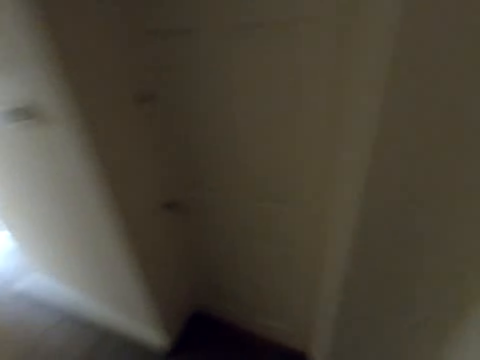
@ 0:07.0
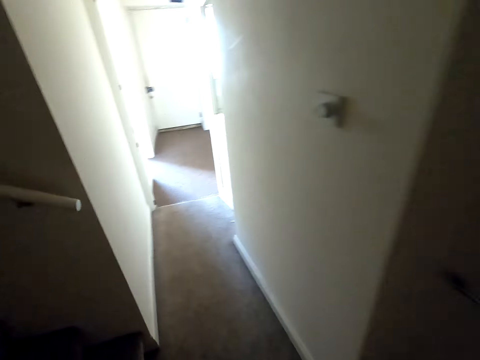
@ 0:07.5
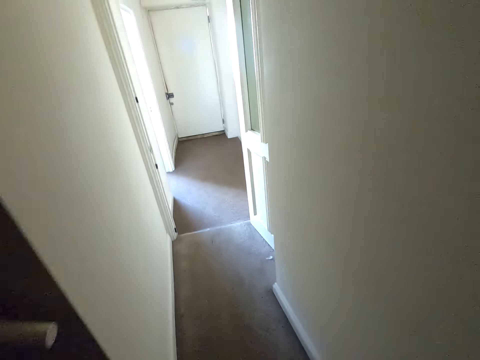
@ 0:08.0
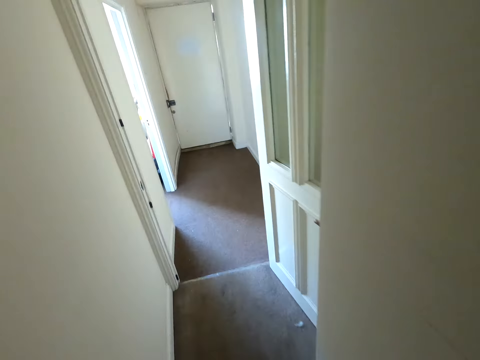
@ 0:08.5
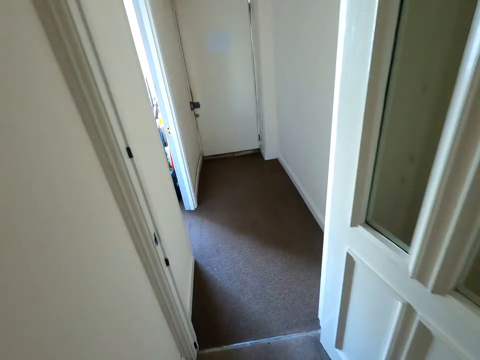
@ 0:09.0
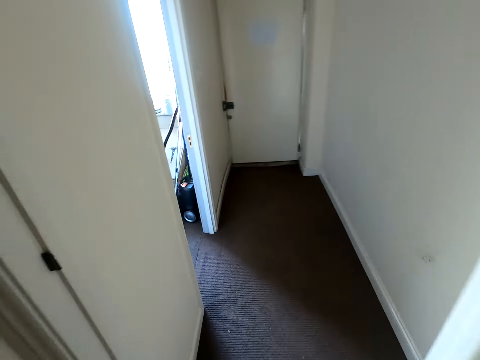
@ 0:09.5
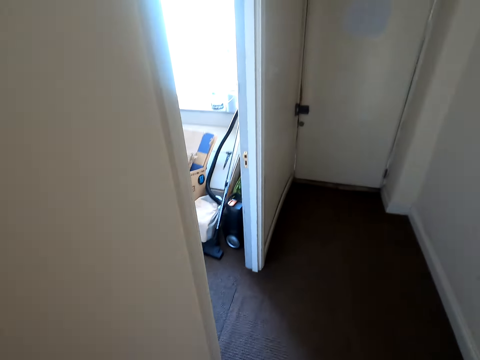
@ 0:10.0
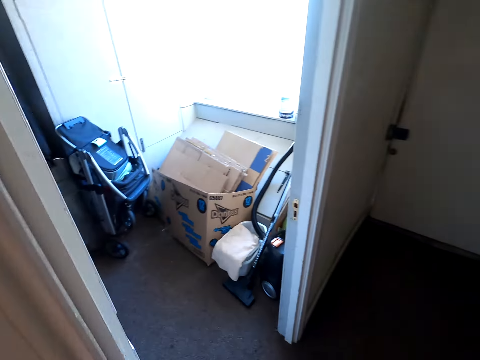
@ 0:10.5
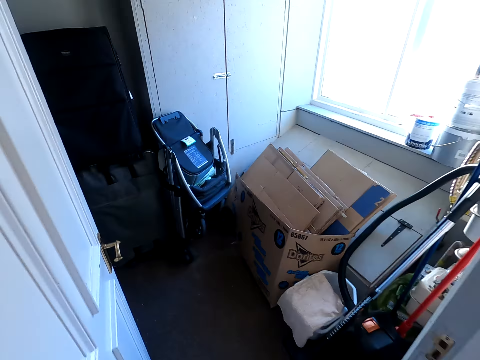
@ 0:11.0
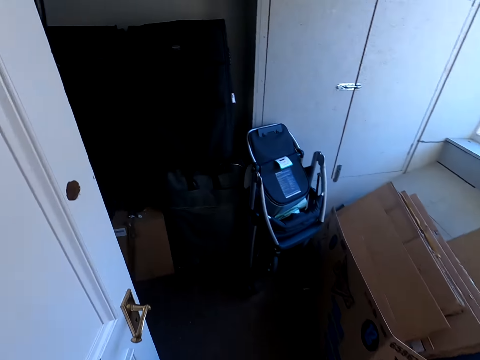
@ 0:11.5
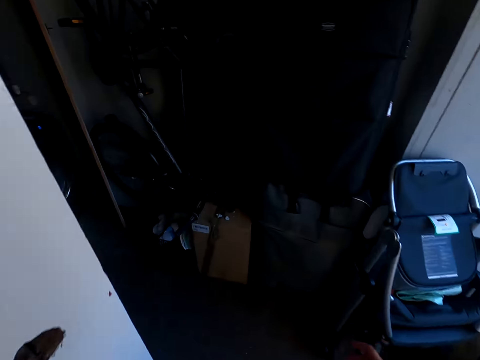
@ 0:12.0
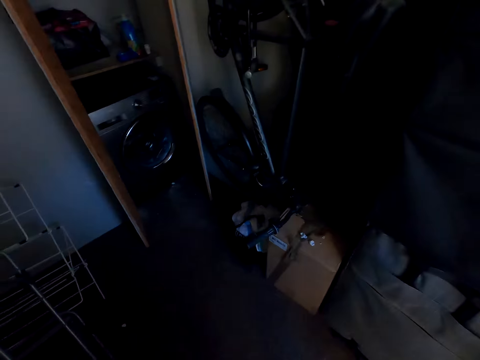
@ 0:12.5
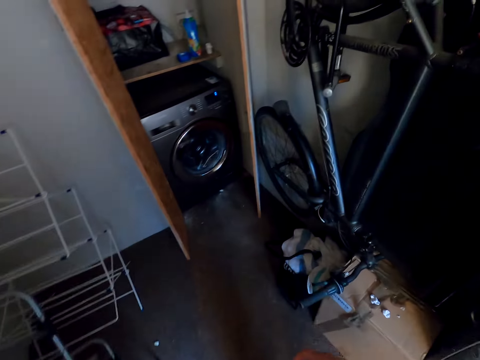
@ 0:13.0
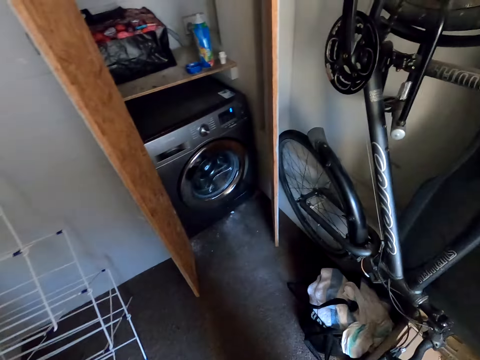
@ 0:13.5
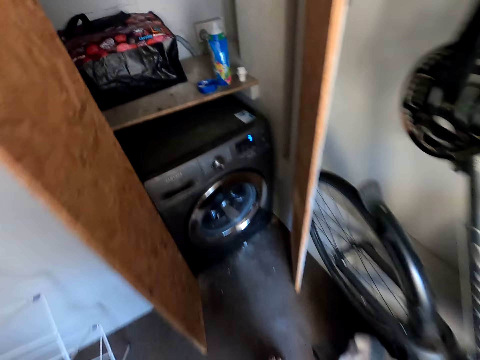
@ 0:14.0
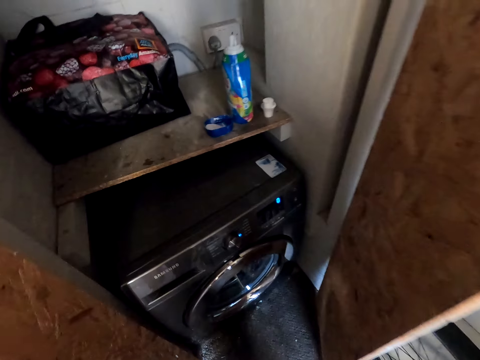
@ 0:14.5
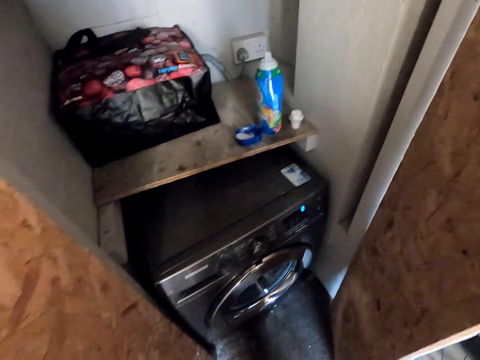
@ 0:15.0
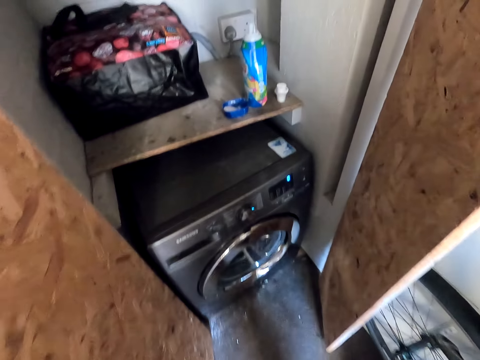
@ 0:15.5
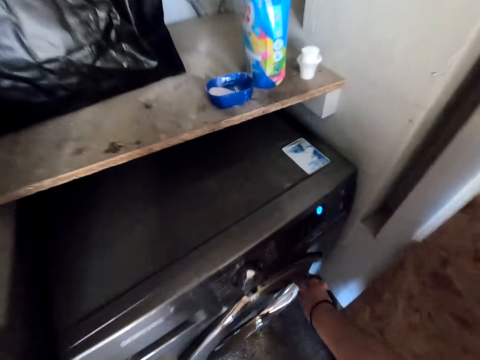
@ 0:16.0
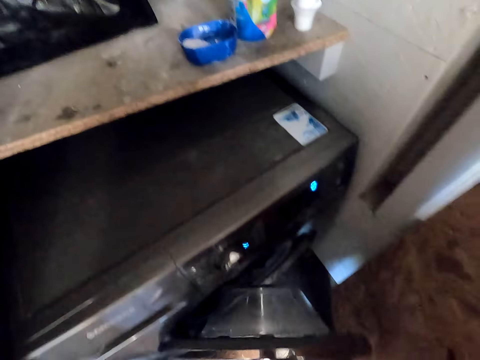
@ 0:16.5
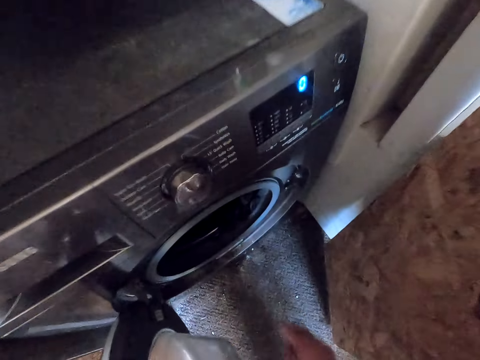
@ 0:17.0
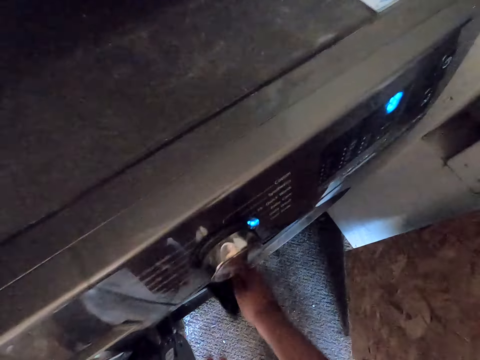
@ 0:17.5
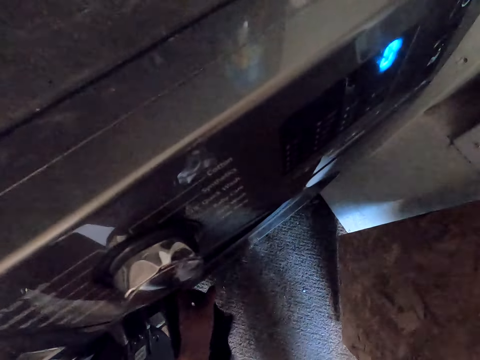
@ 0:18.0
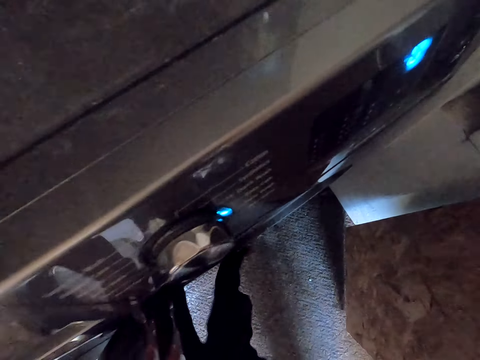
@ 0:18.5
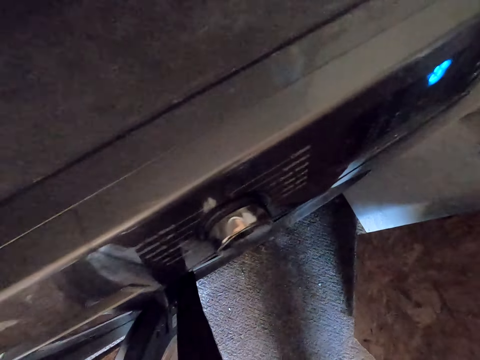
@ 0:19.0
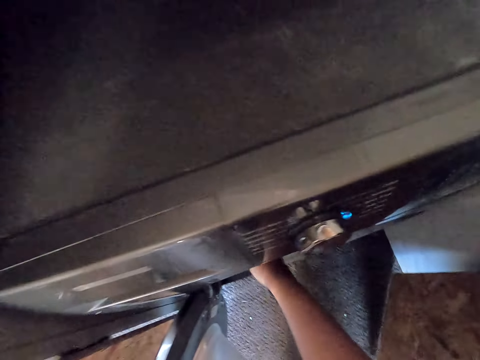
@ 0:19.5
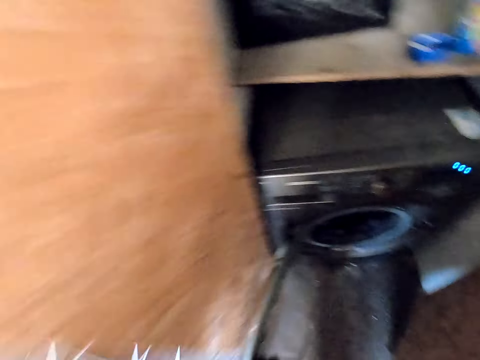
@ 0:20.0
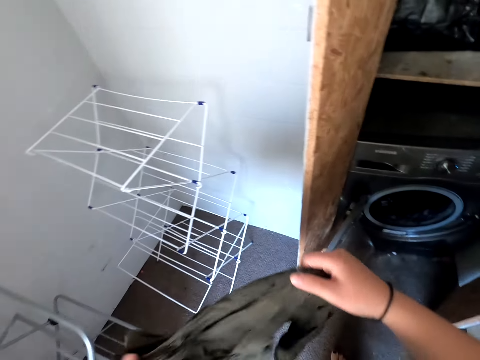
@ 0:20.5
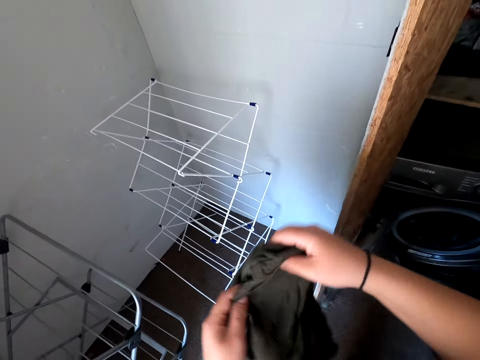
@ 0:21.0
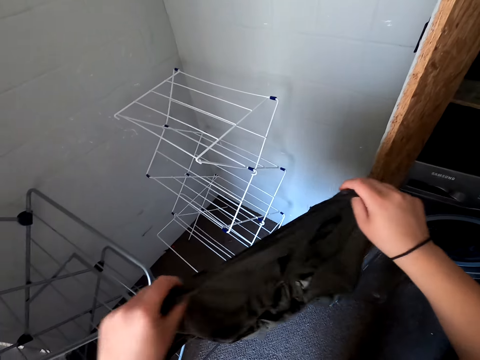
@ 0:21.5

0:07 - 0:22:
The camera wearer walks to the laundry room. They open the washing machine. They remove a shirt from the washing machine.

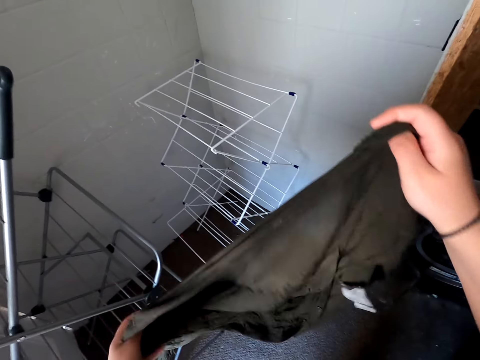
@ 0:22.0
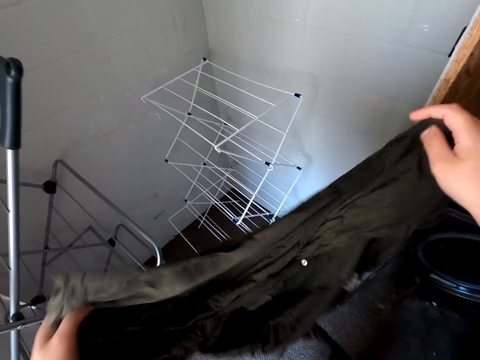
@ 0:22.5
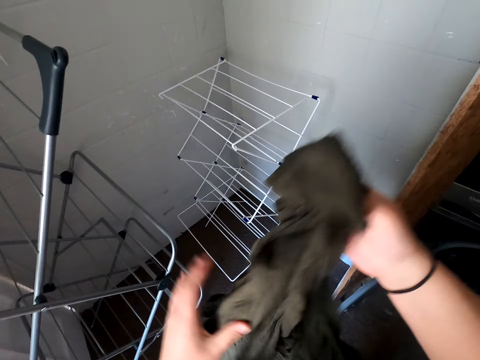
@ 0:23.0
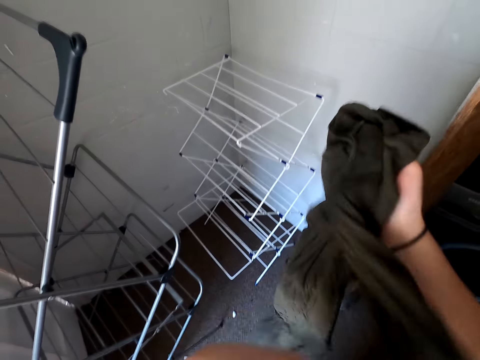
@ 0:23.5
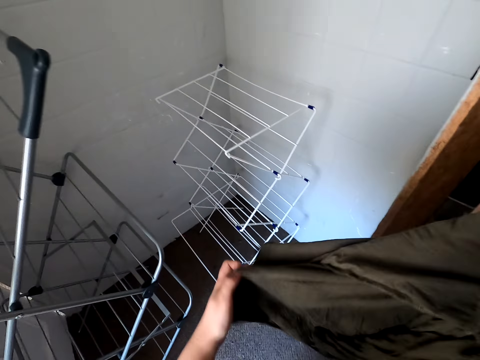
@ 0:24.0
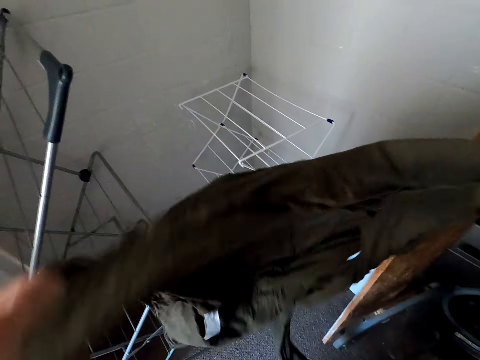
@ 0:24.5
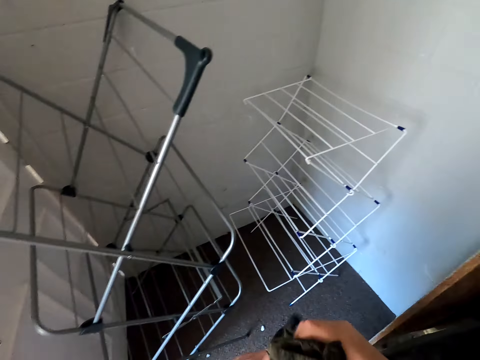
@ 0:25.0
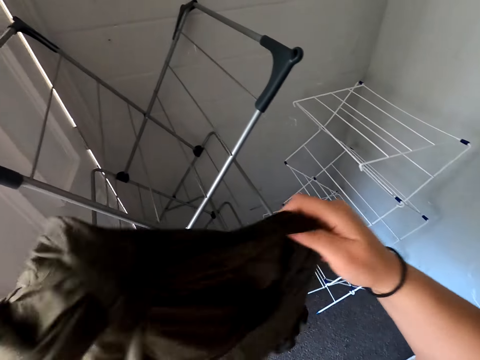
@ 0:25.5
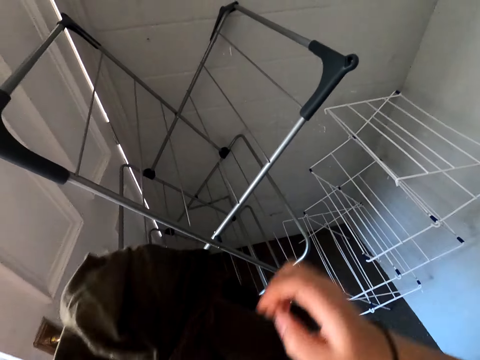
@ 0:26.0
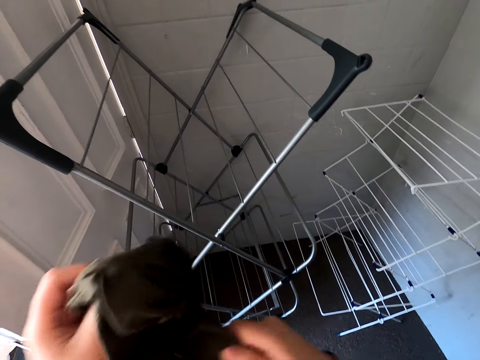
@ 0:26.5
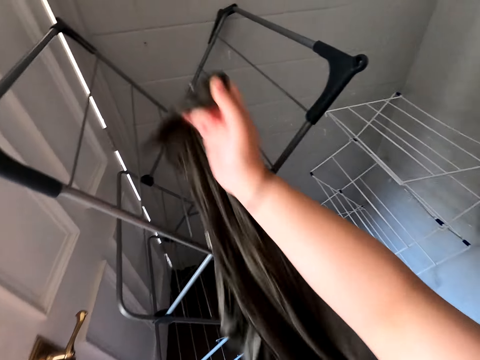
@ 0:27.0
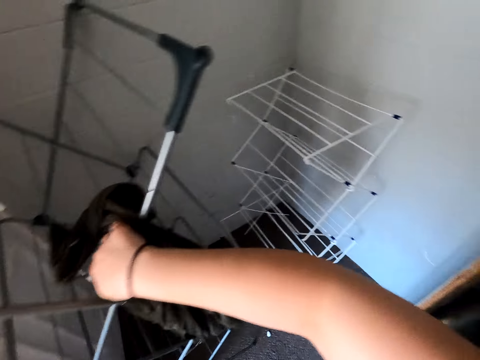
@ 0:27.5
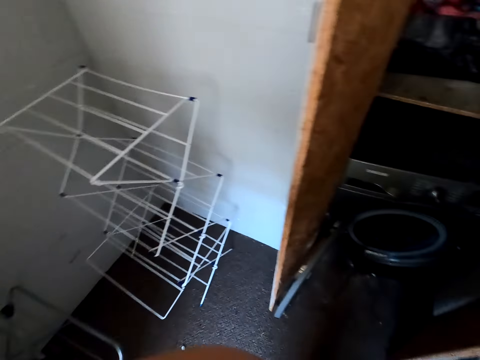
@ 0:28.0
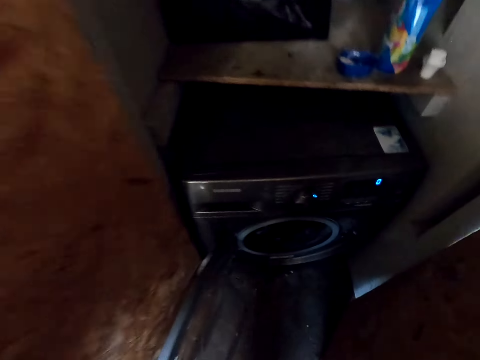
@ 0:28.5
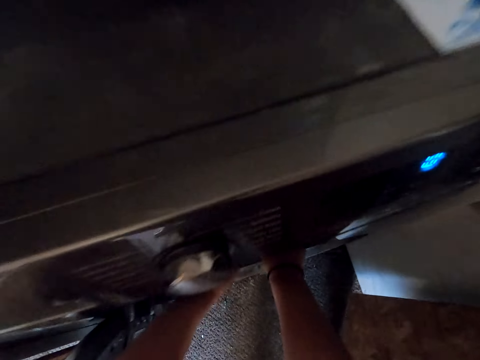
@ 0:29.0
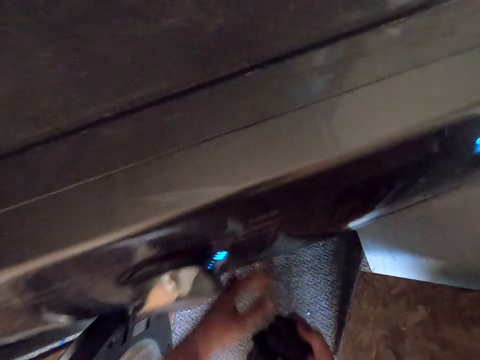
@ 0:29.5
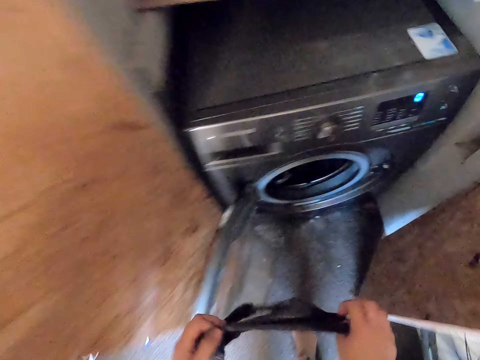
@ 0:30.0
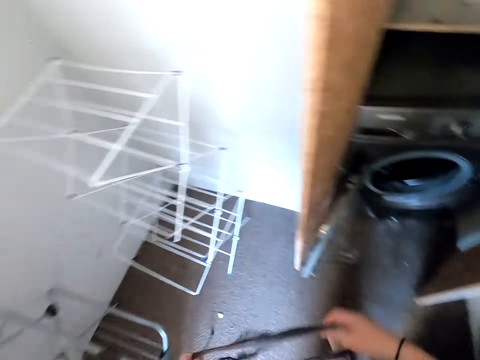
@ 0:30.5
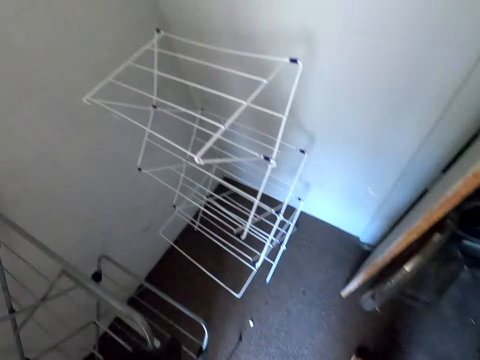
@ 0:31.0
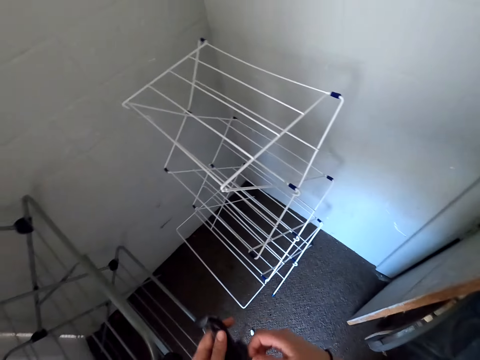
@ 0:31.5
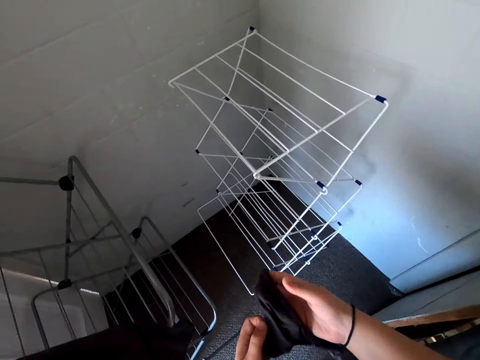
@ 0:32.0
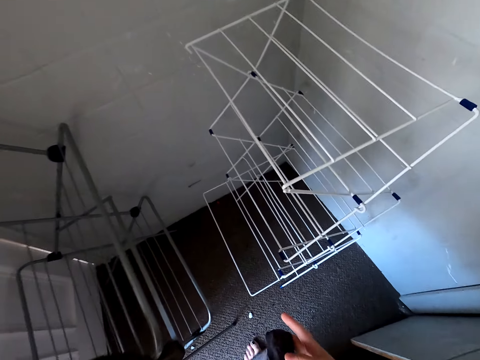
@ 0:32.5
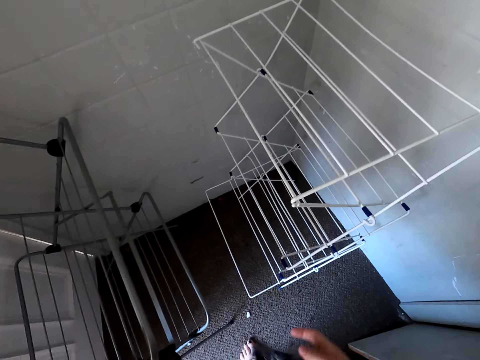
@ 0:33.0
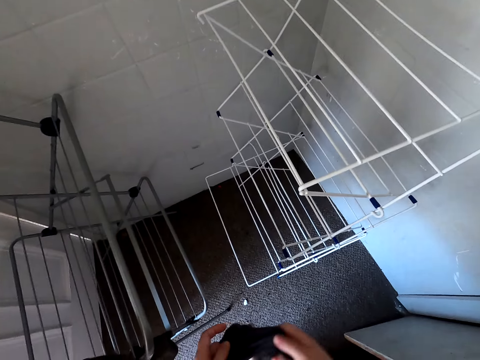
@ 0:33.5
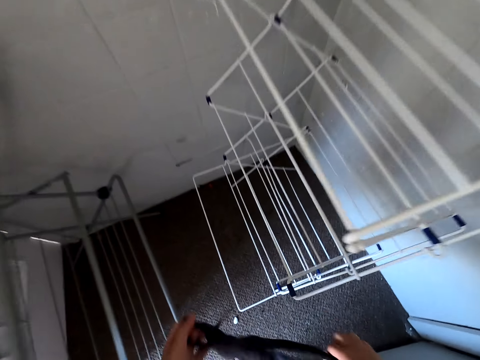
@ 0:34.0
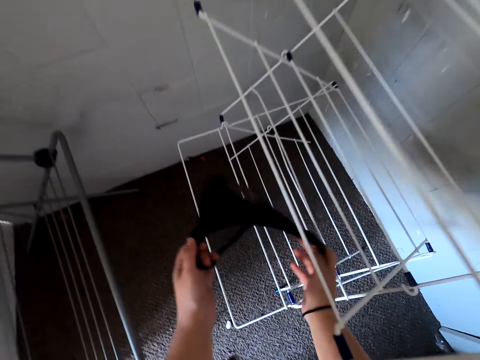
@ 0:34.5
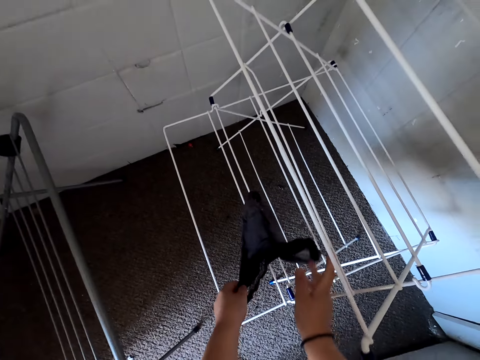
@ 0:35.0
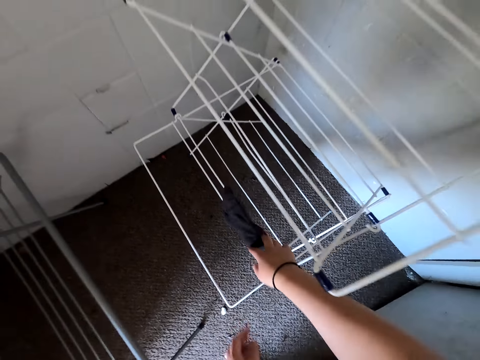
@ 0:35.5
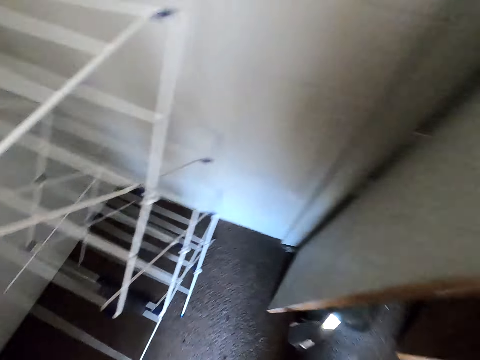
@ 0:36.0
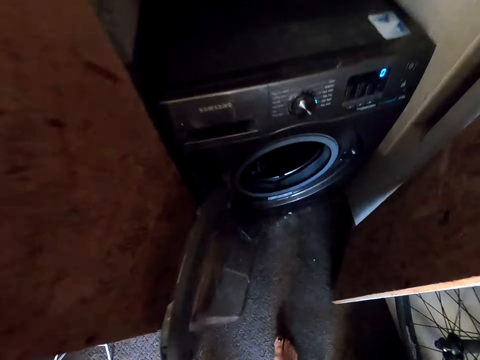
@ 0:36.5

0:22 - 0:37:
The camera wearer straightens the shirt. They hang the shirt on the drying rack. They remove underwear from the washing machine. They straighten the underwear. They hang the underwear on the drying rack.
